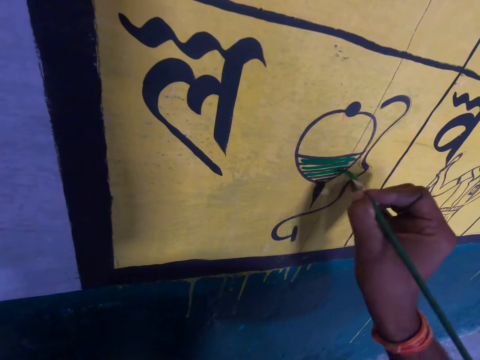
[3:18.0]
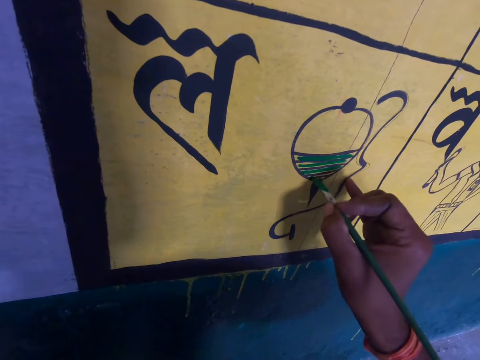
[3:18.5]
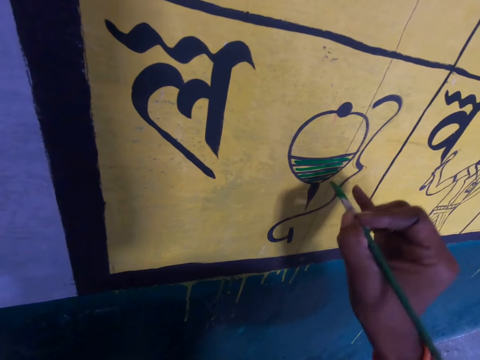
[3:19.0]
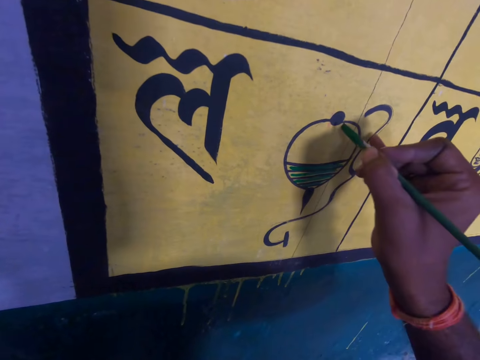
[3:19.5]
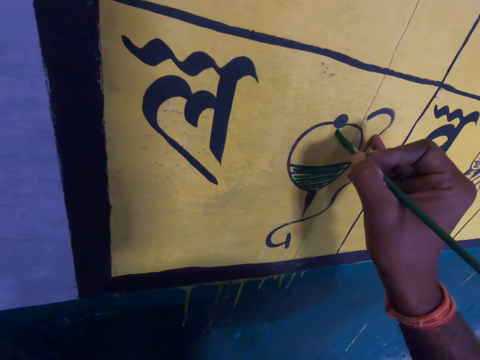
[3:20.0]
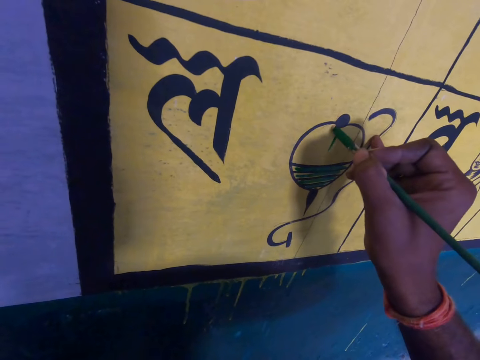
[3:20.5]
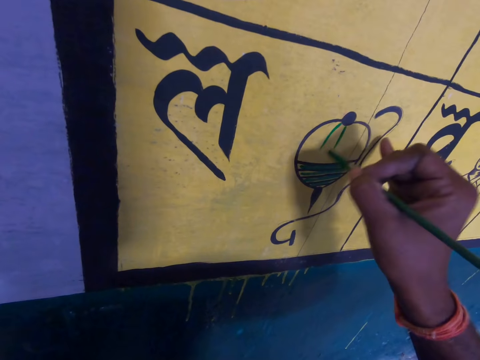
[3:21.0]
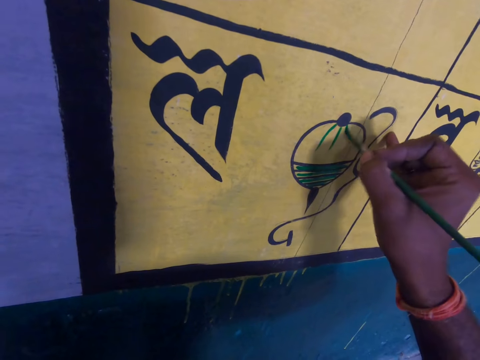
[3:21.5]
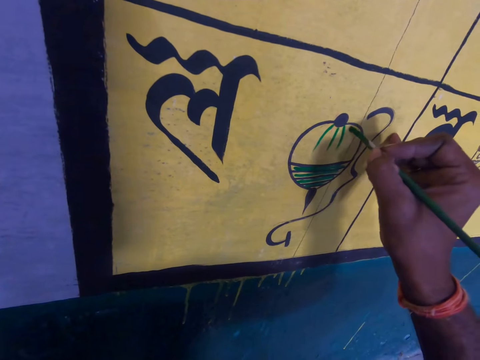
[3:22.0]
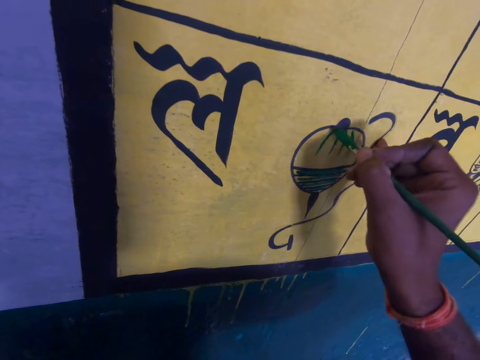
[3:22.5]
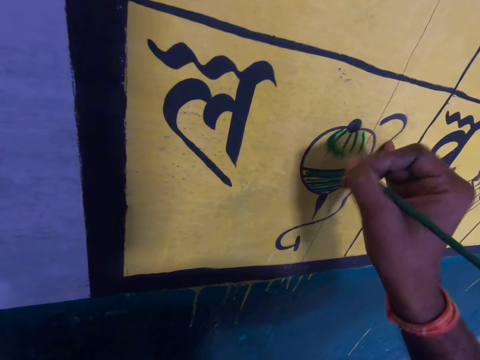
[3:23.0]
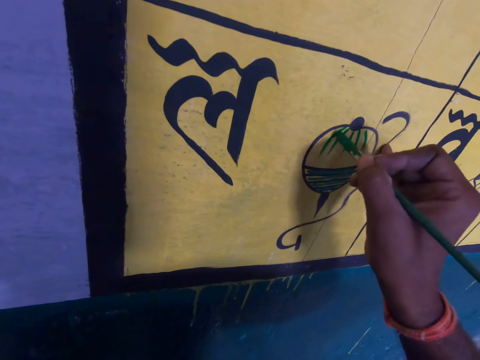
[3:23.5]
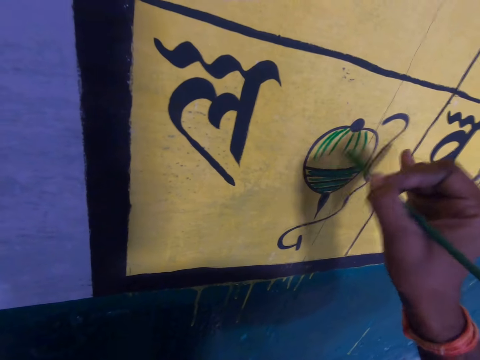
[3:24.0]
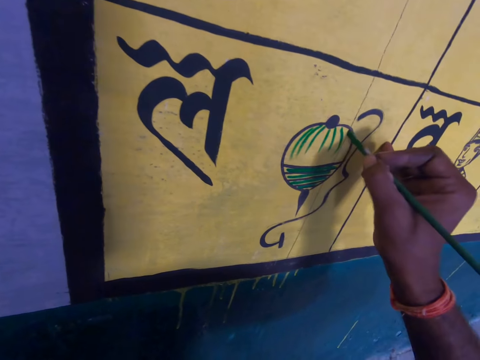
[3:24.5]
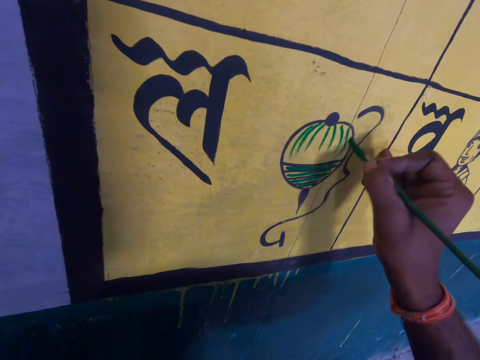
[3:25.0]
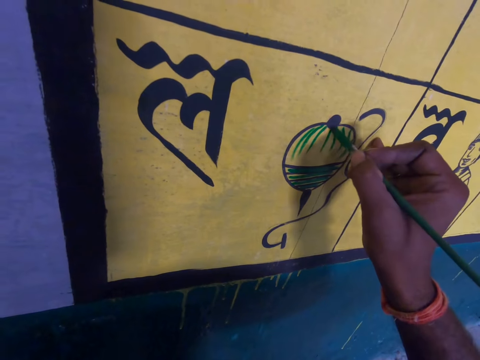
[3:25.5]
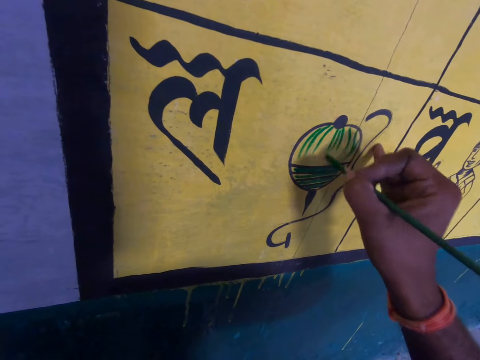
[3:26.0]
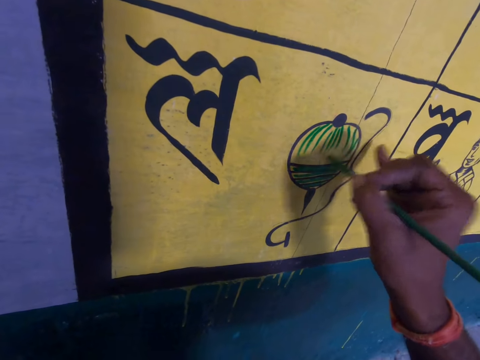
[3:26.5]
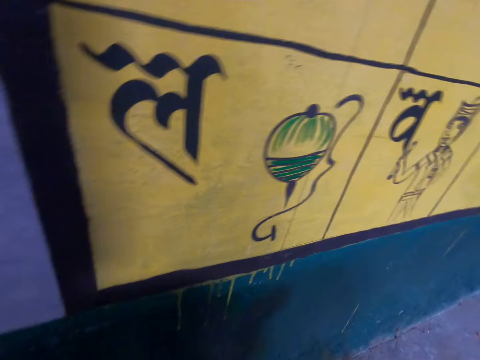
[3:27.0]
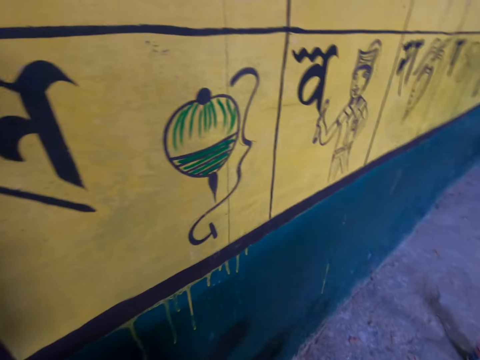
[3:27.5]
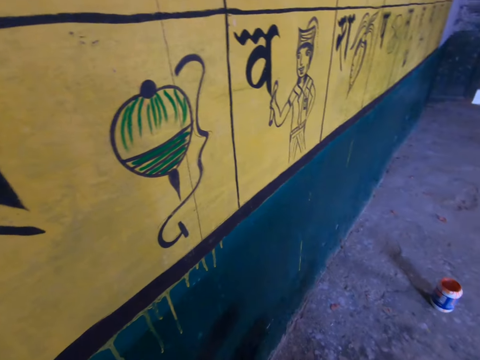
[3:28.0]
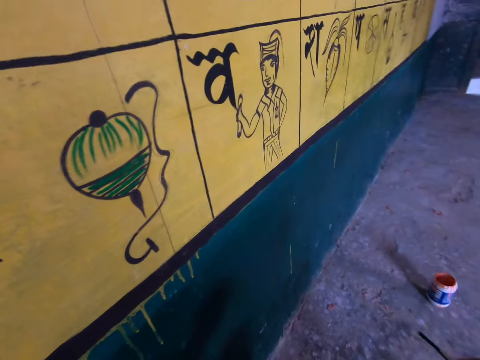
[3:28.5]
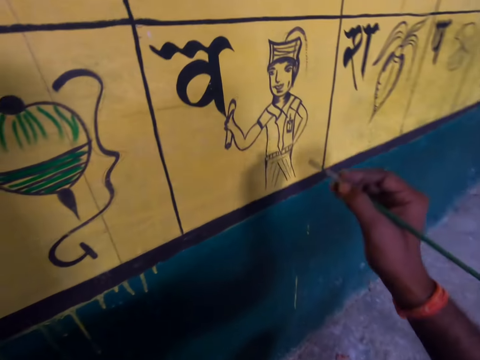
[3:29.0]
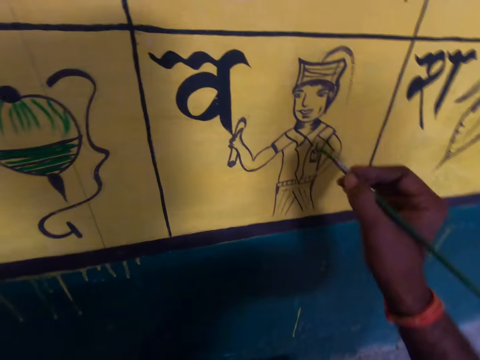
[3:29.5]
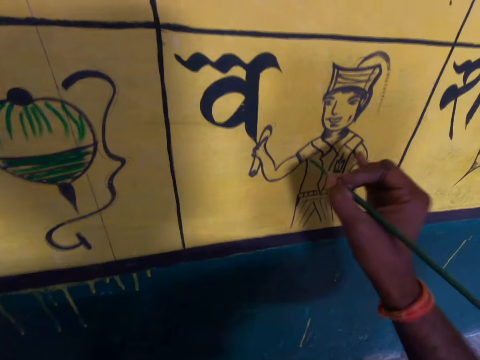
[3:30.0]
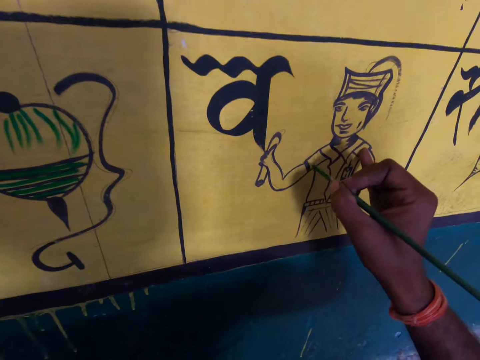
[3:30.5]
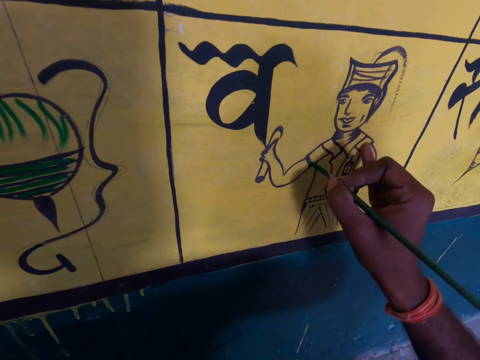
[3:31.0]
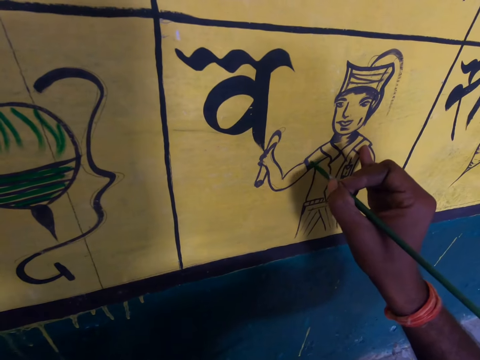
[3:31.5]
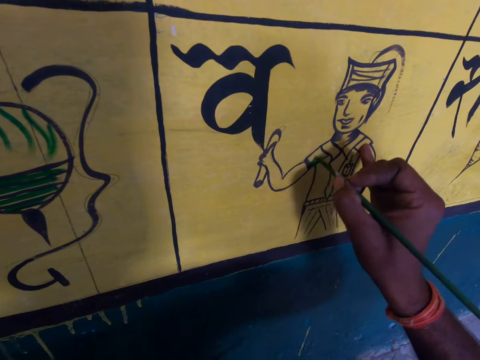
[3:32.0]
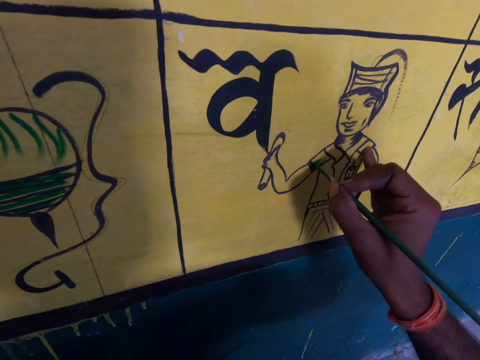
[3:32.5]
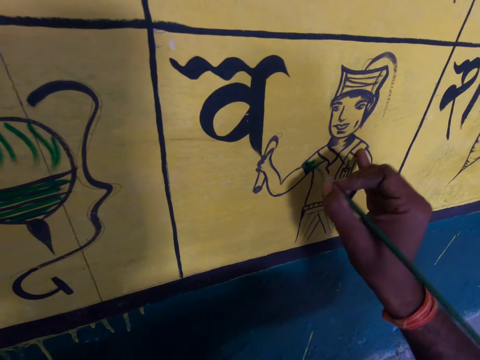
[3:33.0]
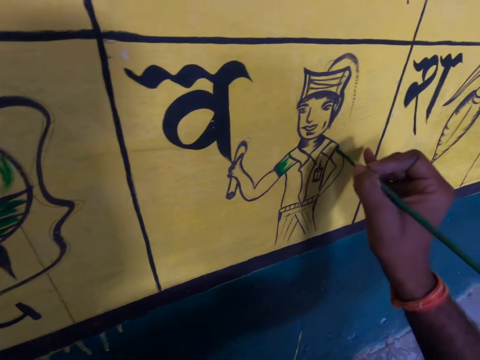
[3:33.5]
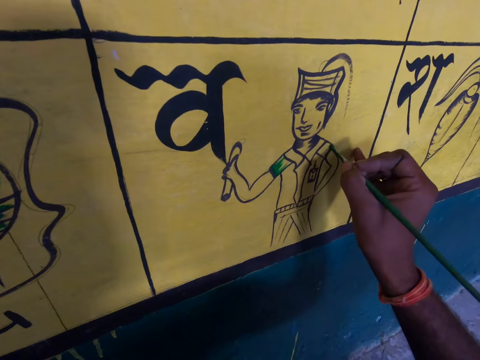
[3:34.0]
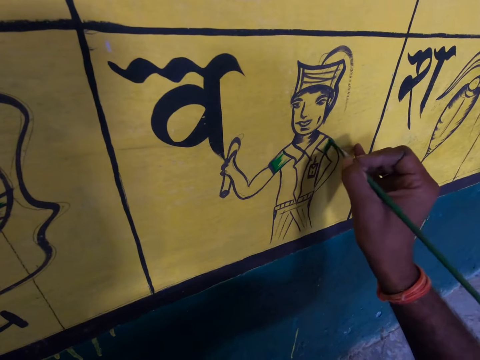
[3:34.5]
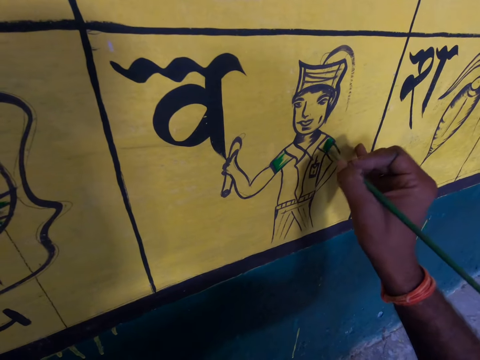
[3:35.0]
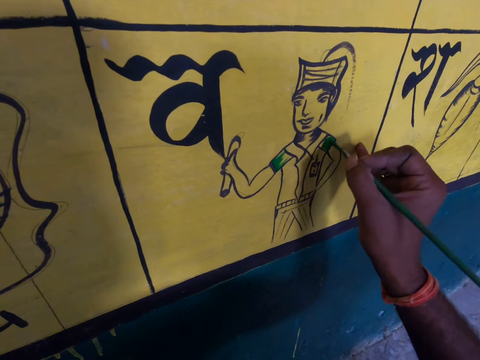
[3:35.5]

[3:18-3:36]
The camera wearer dips the brush in paint. They draw on the paint board.

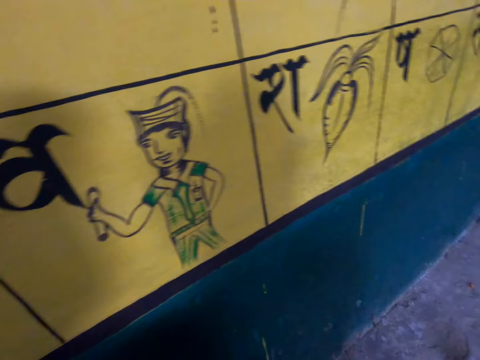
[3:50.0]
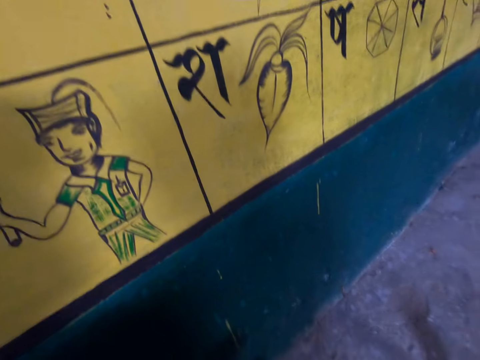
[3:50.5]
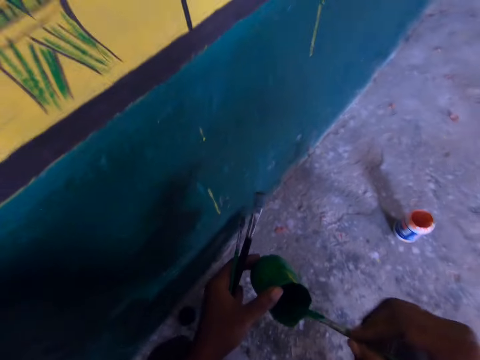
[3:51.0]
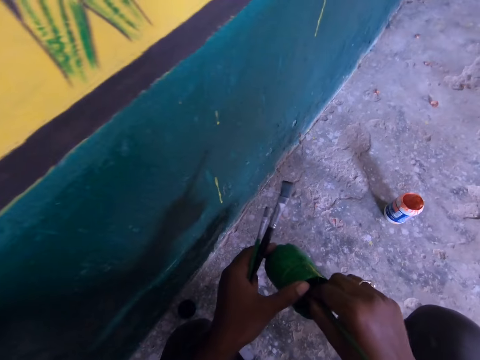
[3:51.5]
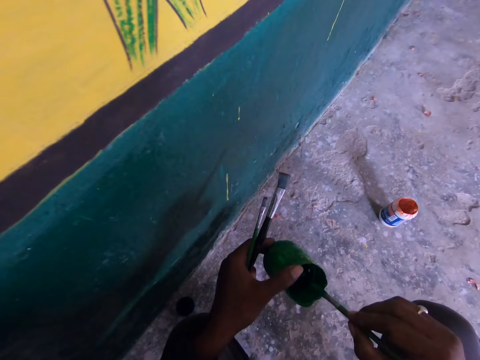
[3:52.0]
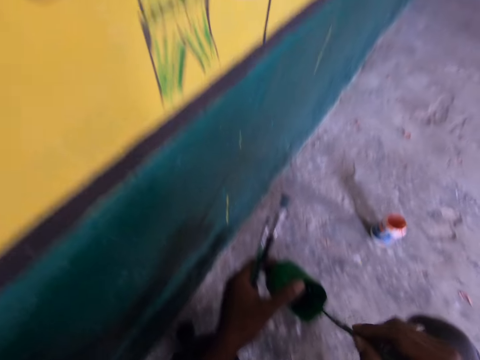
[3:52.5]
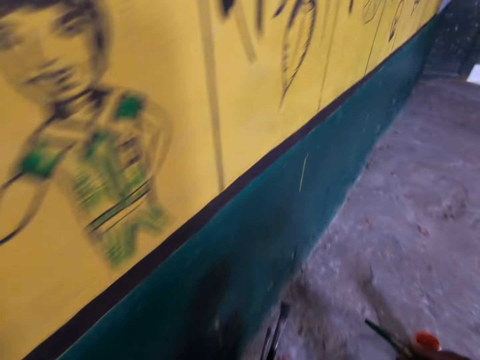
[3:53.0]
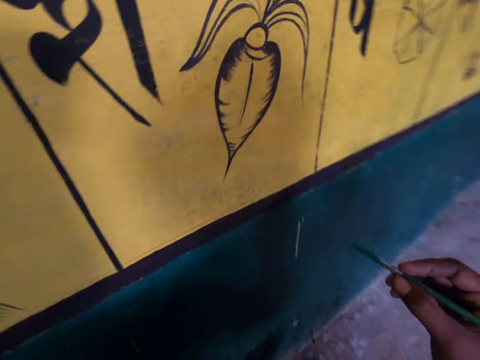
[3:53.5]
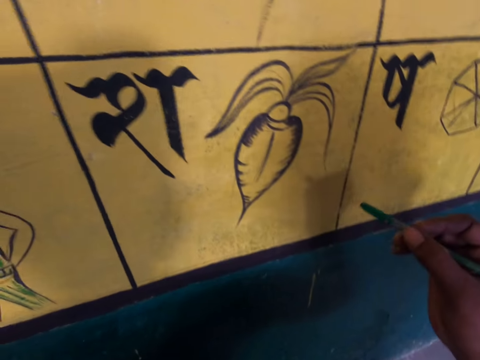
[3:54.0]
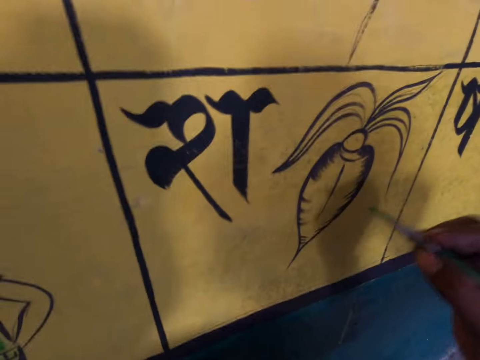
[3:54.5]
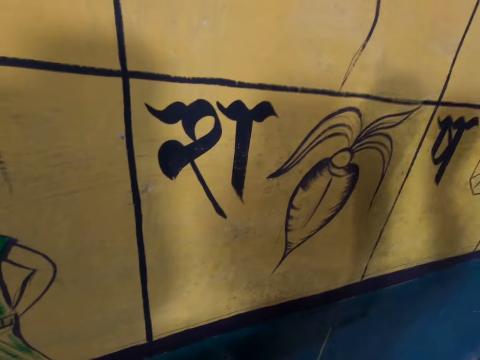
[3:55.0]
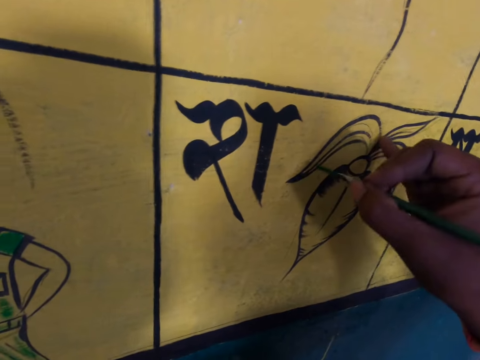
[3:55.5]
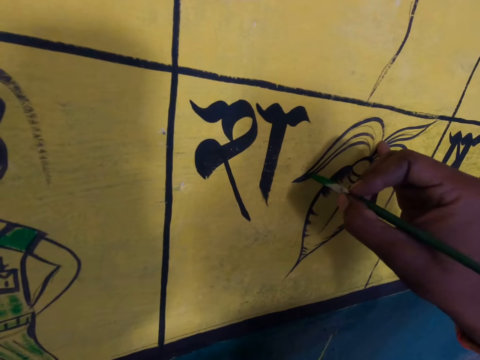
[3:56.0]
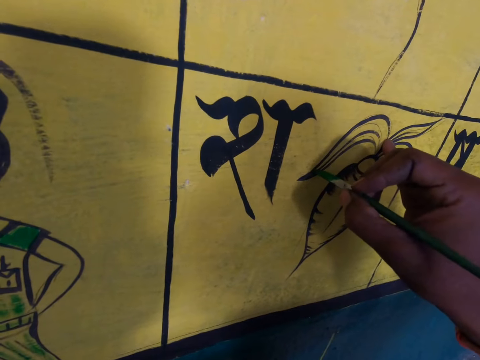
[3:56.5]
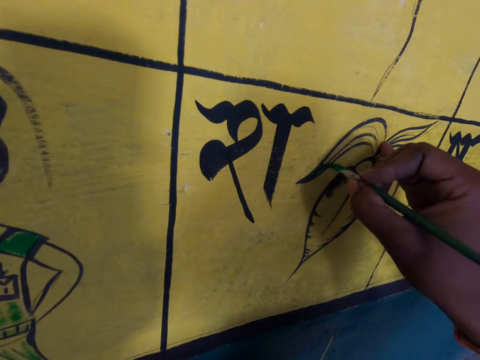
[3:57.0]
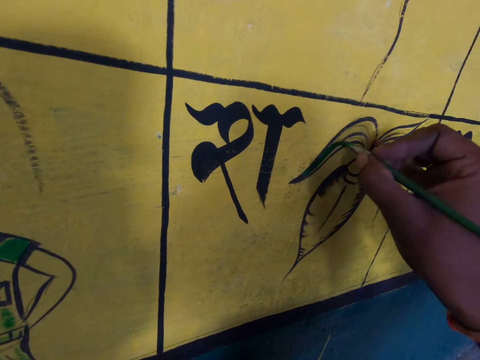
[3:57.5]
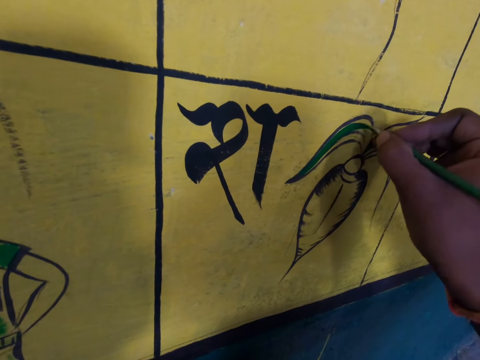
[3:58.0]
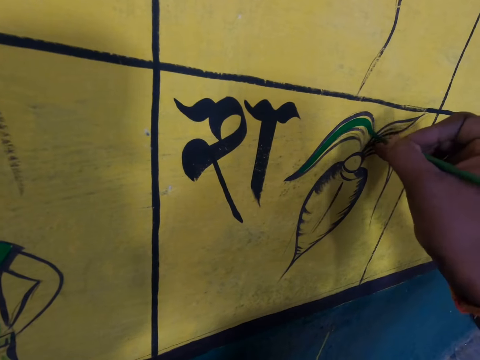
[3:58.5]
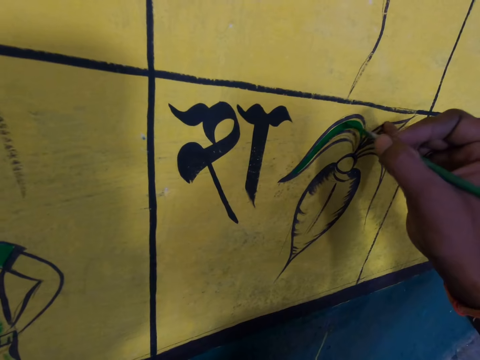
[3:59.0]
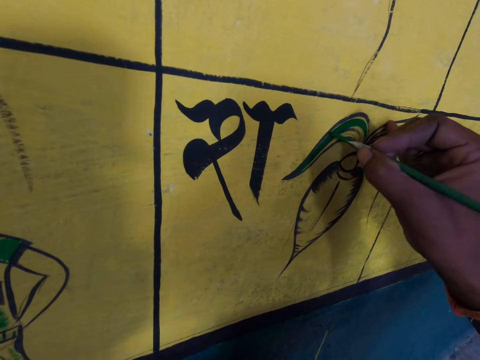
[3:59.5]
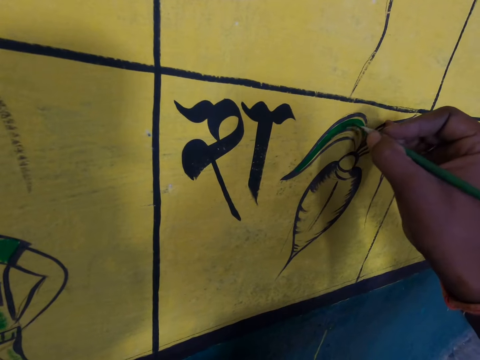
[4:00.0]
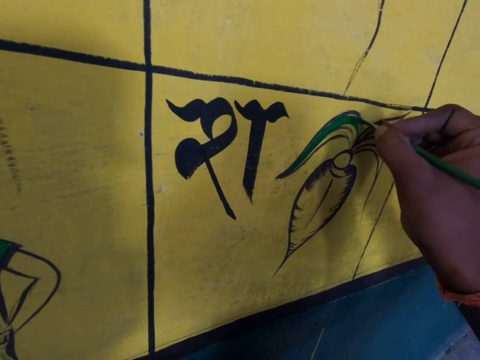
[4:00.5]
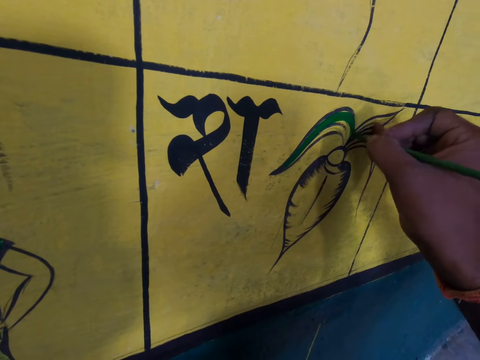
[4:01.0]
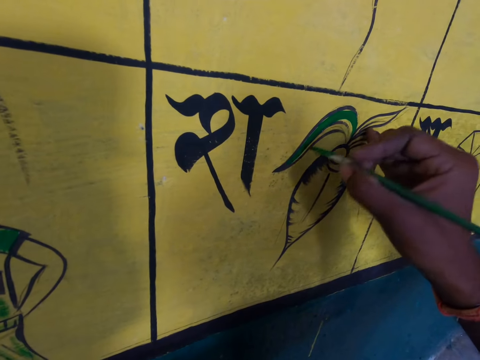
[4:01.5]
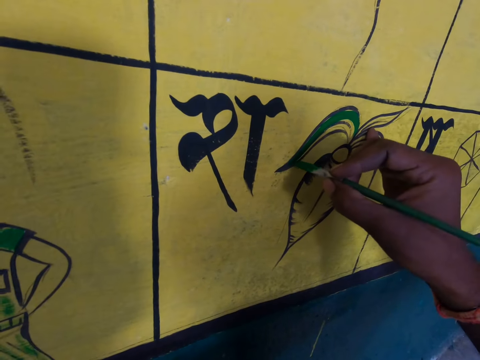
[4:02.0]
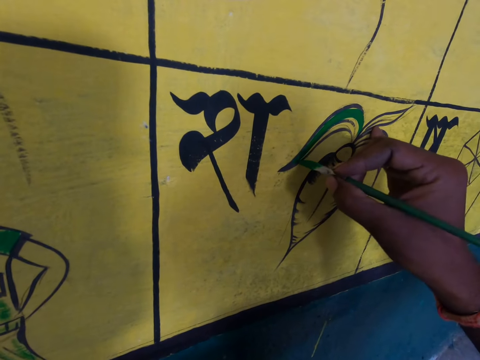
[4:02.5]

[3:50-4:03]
The camera wearer dips the brush in the paint. They continue to paint on the wall.
